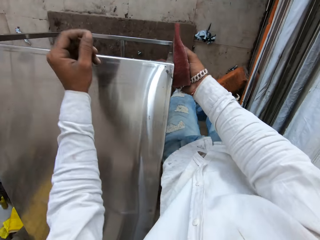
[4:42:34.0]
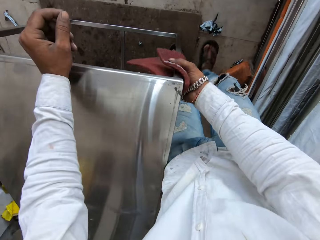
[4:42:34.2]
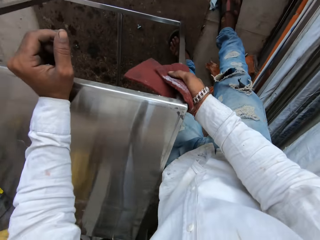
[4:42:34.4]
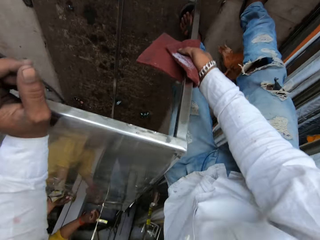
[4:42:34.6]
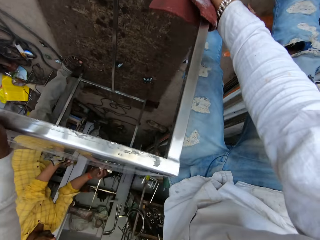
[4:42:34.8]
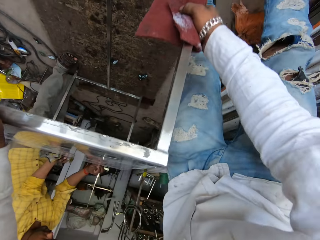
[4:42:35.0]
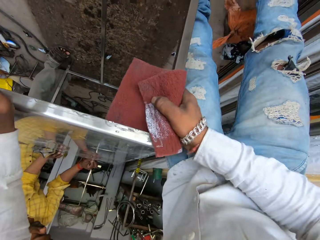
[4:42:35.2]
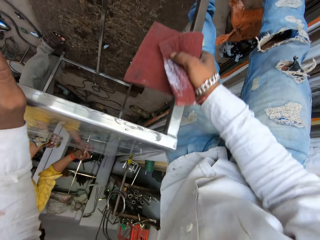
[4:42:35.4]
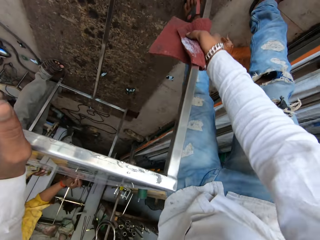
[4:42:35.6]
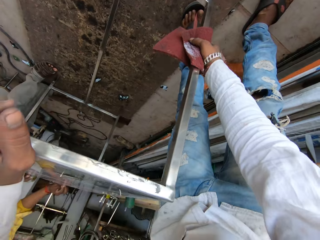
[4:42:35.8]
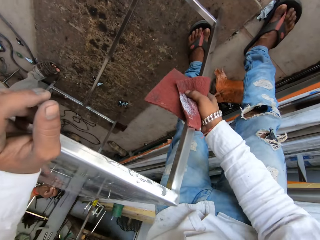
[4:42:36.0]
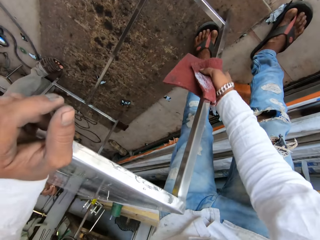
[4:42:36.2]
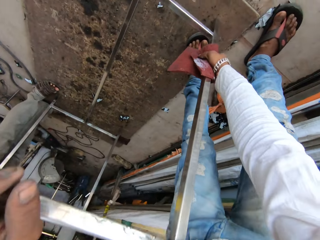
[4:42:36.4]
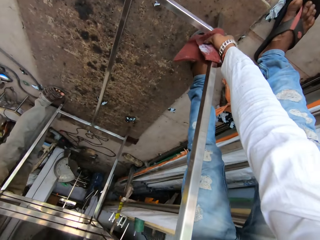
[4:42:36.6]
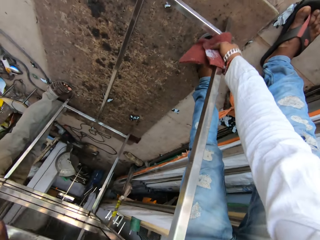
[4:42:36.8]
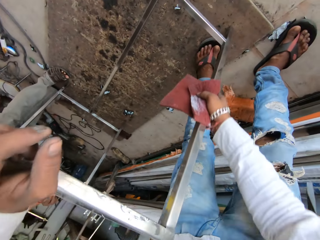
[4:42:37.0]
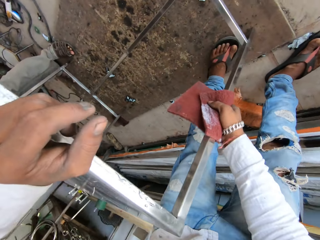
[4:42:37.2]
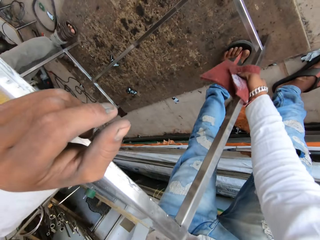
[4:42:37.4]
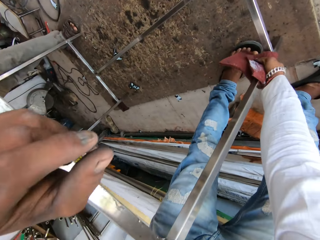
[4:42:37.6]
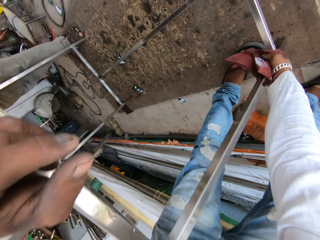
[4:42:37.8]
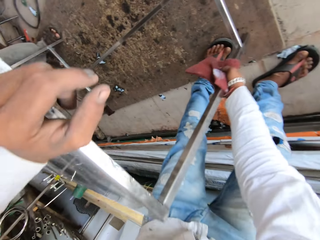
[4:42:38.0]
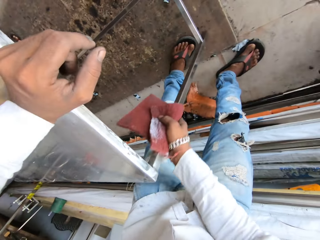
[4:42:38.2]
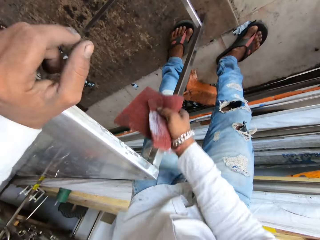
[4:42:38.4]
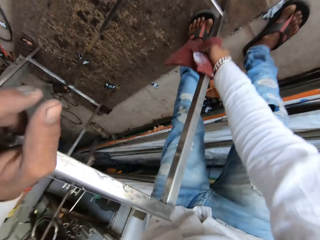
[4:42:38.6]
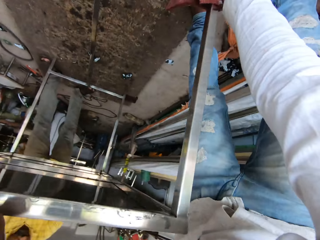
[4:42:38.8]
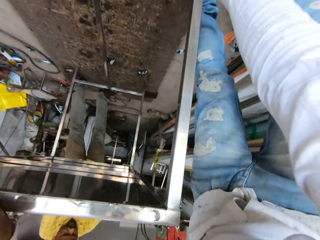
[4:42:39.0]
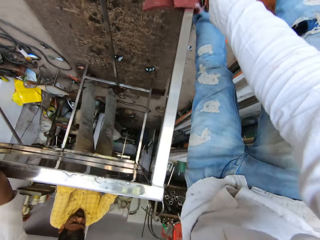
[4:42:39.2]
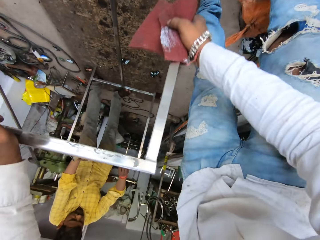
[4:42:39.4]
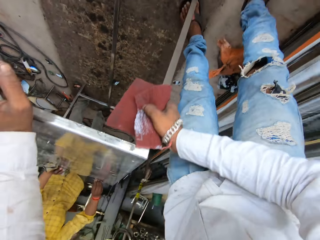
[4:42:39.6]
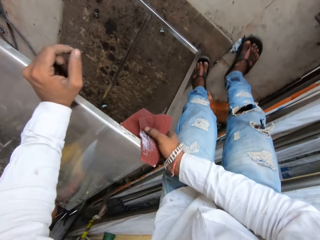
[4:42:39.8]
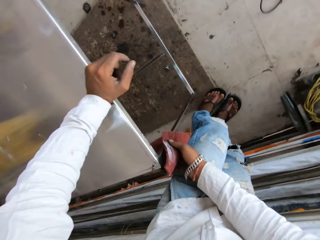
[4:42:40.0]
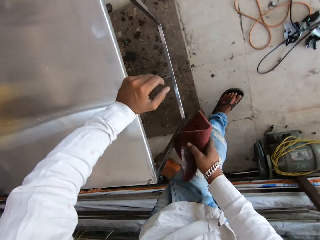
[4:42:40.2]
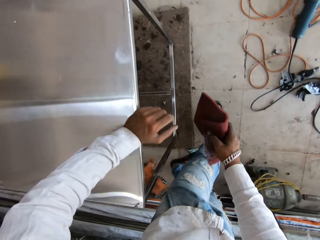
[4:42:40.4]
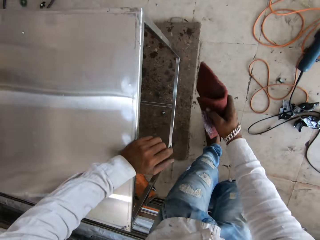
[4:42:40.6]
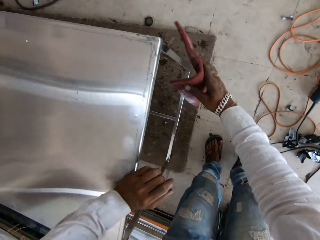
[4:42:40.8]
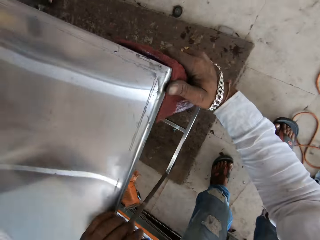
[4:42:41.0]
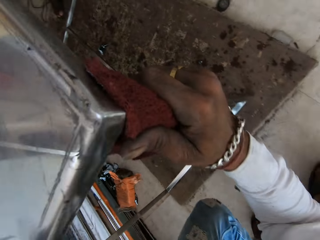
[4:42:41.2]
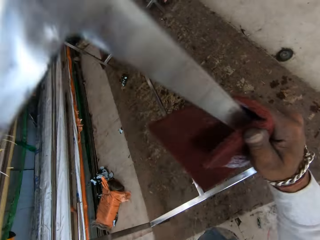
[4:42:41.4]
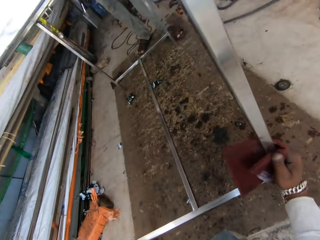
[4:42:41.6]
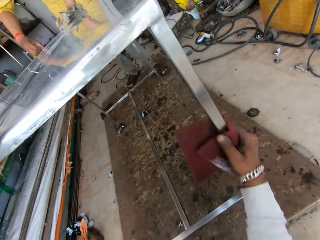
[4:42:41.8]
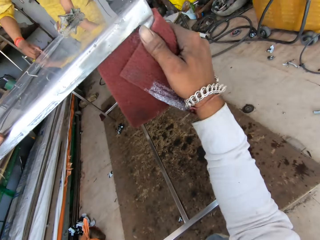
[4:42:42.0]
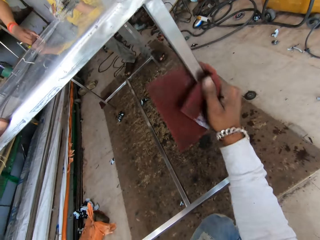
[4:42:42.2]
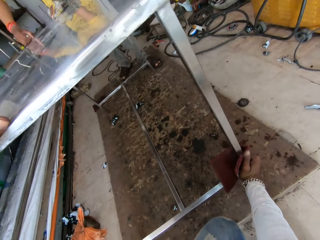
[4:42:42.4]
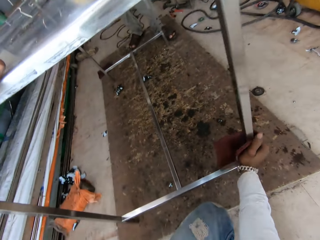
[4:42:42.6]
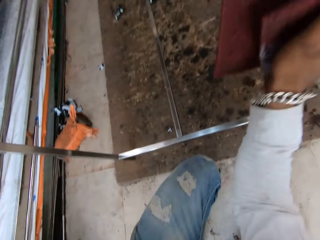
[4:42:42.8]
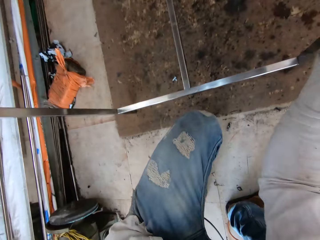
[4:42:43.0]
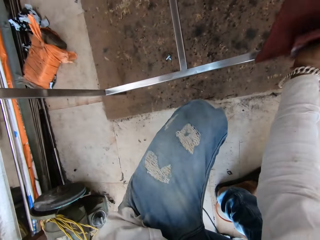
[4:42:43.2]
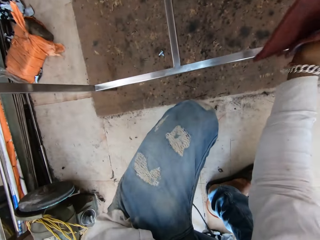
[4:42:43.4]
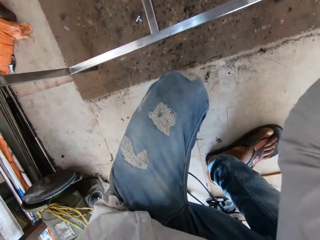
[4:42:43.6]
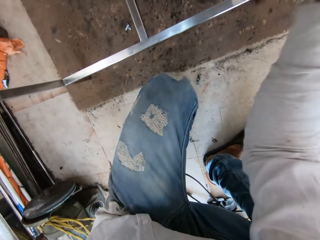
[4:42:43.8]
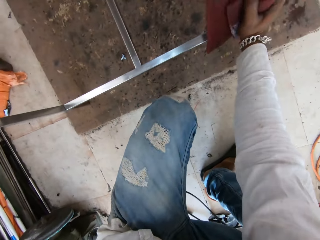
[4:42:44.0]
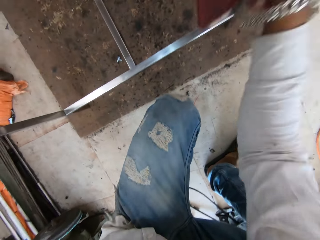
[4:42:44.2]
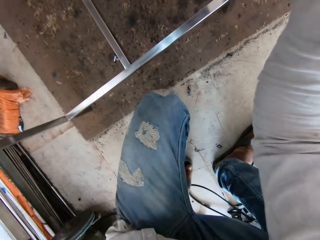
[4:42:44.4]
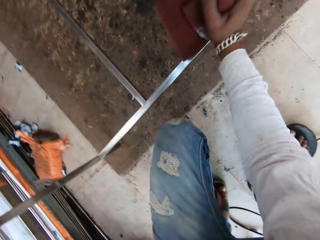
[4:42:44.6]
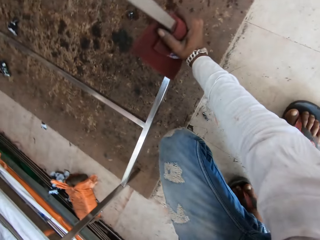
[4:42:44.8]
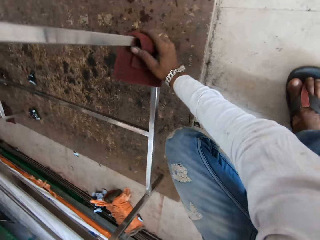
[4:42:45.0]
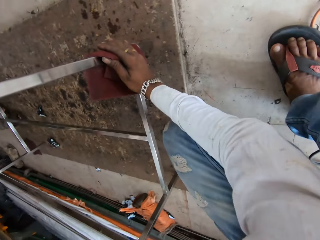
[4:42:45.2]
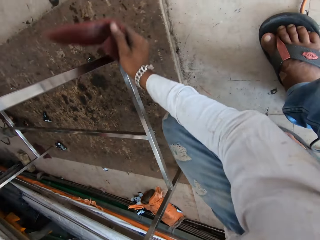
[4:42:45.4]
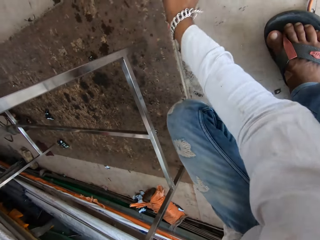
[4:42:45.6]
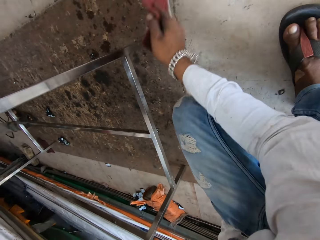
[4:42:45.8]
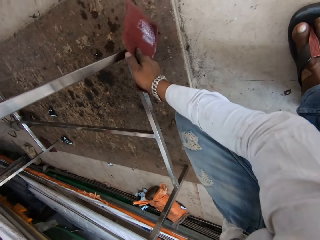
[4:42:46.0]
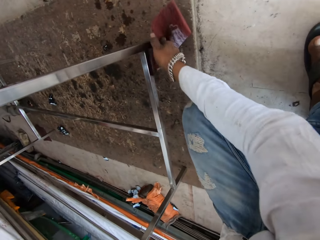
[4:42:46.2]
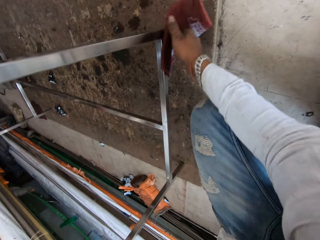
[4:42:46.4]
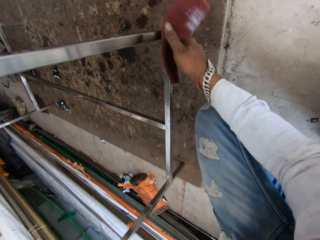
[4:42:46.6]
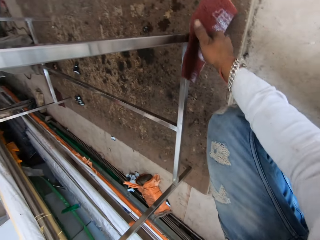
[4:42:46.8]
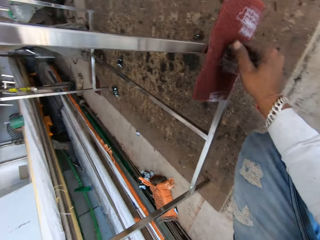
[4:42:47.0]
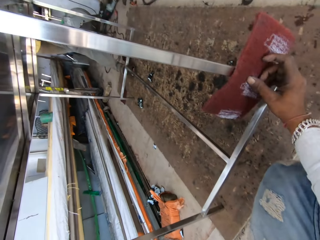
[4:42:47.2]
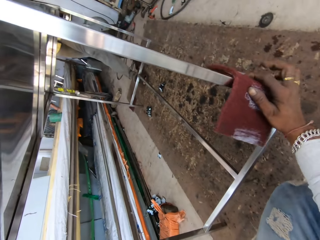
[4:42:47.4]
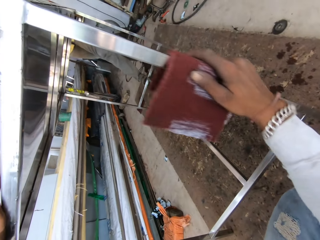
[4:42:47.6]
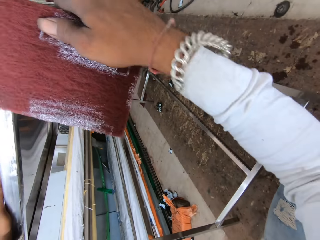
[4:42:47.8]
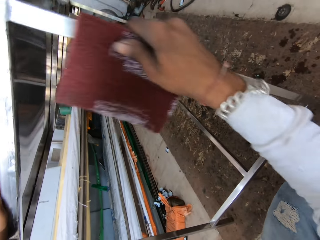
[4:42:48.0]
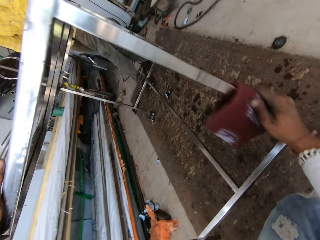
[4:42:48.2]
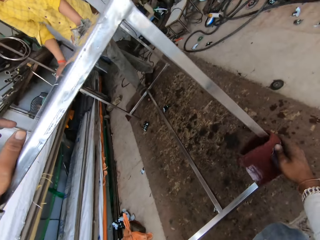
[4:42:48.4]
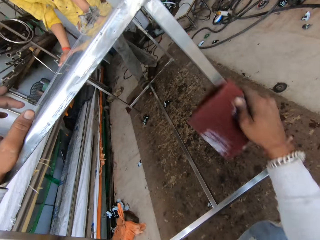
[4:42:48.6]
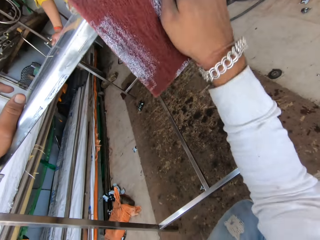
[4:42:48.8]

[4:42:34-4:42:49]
The camera wearer places the left hand on the metal table. They scrub the metal table leg with the scrub pad in the right hand. They bend under the table. They scrub the leg of the metal table with the scrub in the right hand. They scrub it again. They squat to scrub the leg of the table. They scrub the leg of the metal table with the scrub in the right hand.

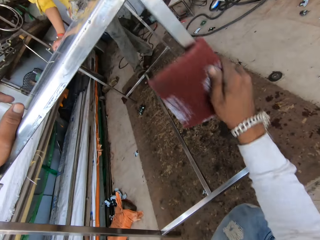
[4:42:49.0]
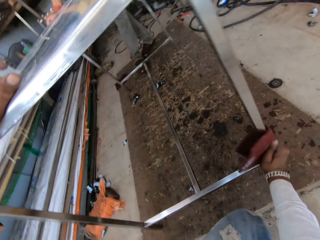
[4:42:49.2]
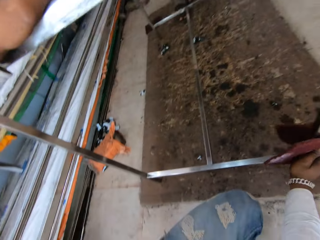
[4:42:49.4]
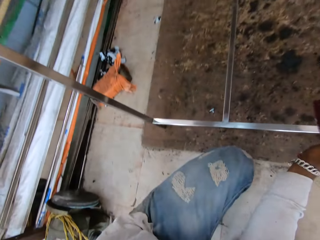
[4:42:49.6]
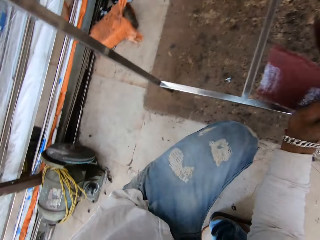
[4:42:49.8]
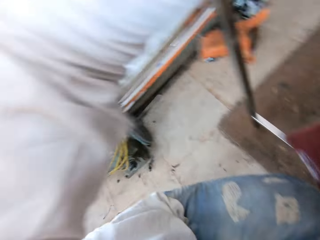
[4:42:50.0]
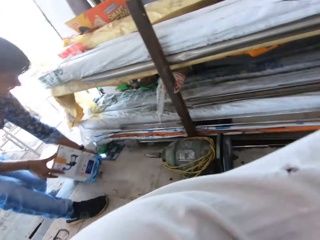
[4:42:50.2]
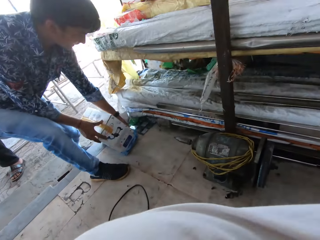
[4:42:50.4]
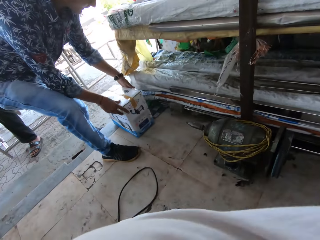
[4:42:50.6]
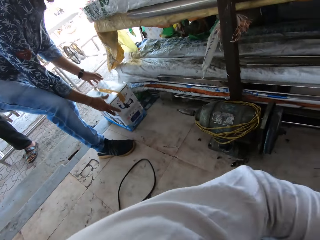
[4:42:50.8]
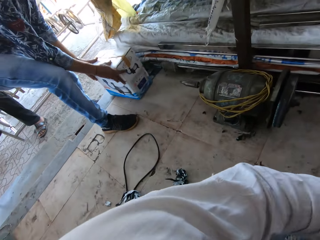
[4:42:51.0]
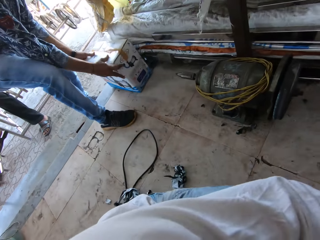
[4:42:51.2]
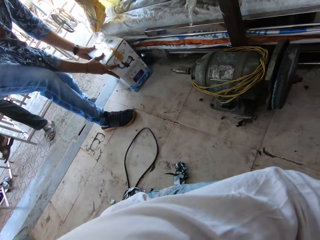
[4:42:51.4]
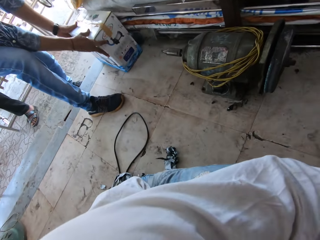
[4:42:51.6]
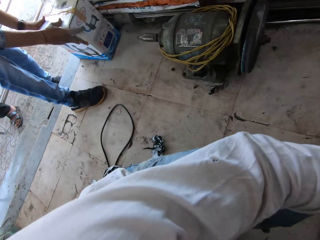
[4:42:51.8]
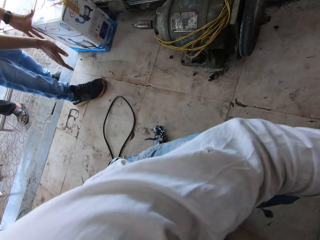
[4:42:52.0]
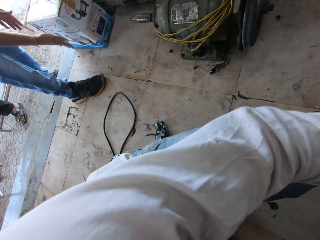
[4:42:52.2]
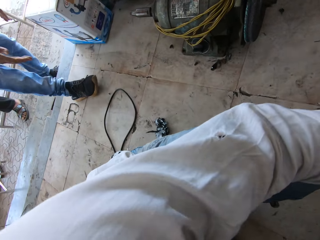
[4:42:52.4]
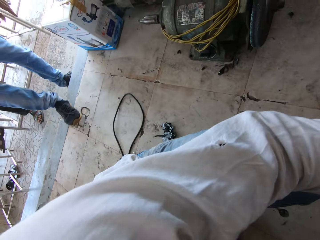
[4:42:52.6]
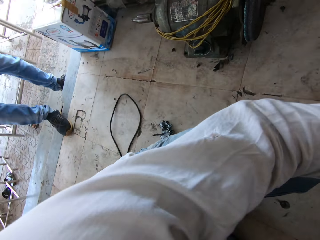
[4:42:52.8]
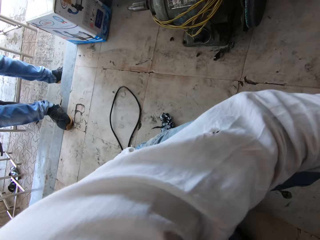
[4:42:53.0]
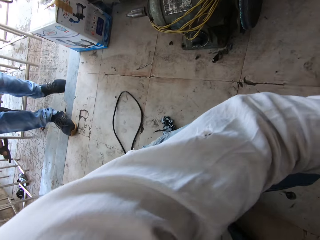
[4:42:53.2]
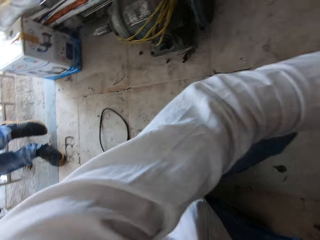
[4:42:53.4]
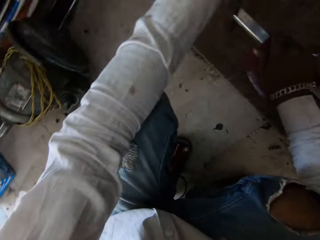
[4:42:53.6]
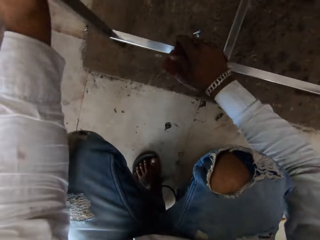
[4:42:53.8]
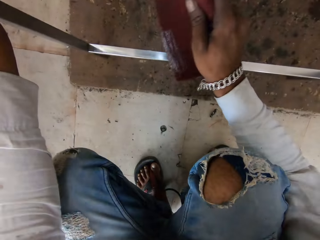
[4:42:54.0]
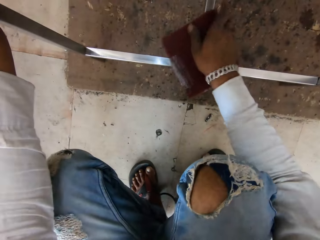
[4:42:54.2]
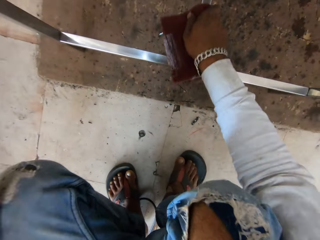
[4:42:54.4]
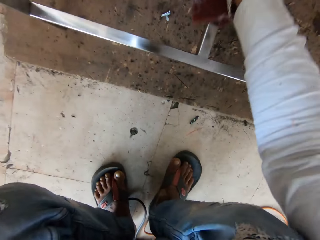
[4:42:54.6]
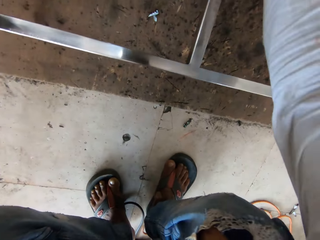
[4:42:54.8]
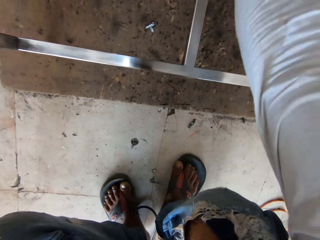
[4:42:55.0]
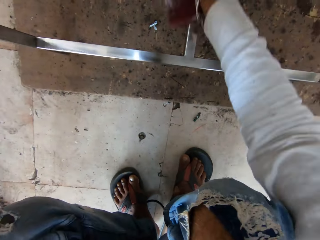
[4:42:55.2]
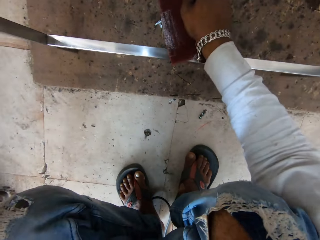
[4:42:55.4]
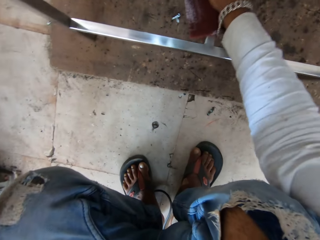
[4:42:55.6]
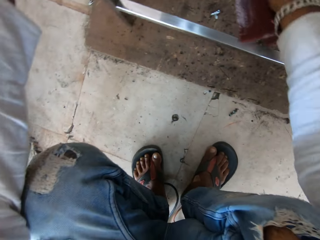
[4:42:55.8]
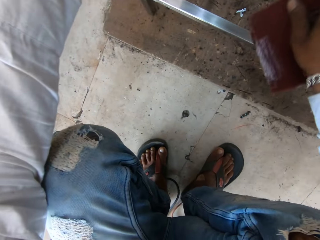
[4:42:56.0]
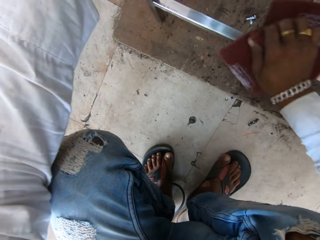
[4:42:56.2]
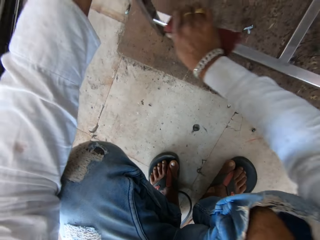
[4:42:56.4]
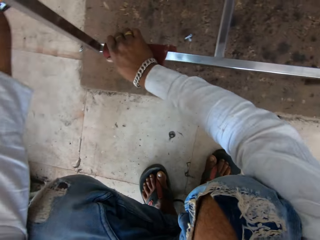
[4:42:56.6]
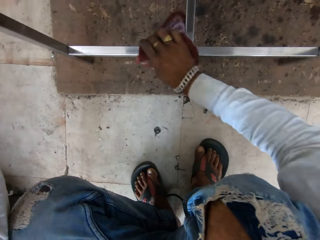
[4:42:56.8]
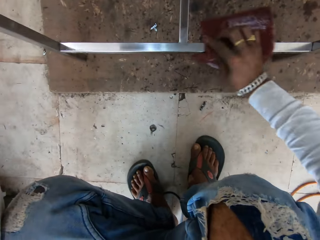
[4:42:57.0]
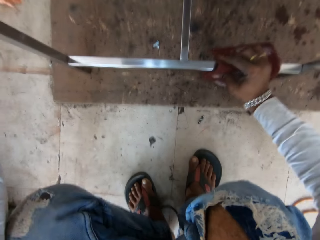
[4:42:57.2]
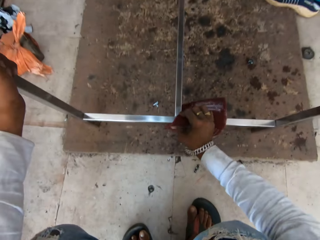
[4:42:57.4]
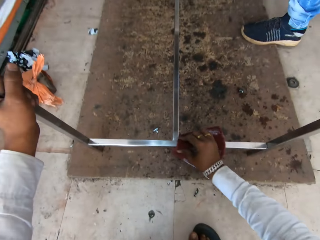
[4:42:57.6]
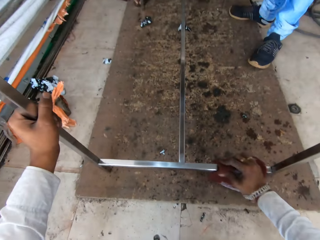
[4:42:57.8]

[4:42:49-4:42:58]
The camera wearer looks at a person. They look at the box with the person. They talk to the person. They scrub the stretcher of the metal table with the scrub in the right hand.
